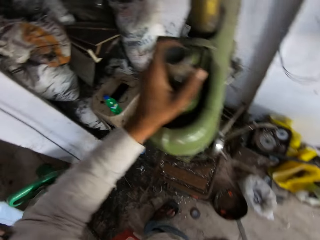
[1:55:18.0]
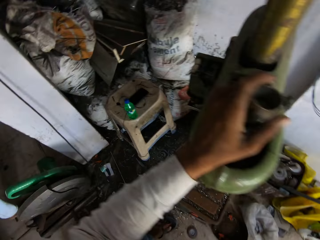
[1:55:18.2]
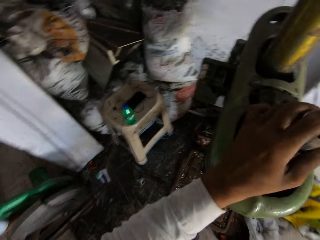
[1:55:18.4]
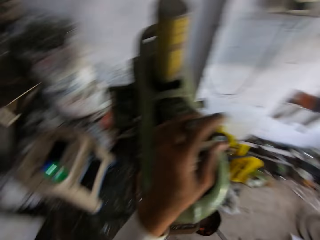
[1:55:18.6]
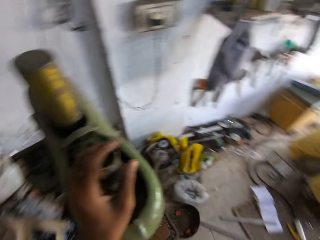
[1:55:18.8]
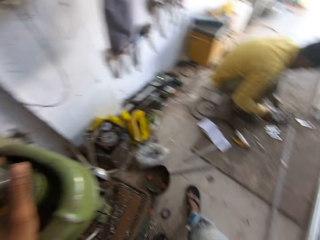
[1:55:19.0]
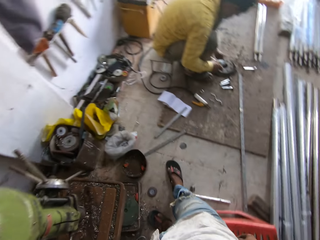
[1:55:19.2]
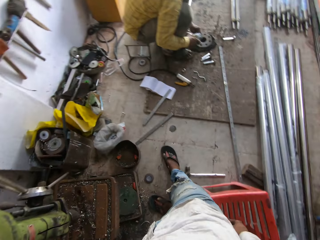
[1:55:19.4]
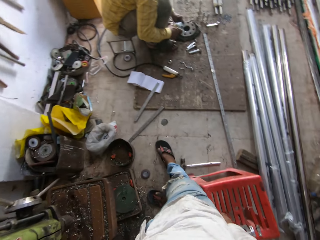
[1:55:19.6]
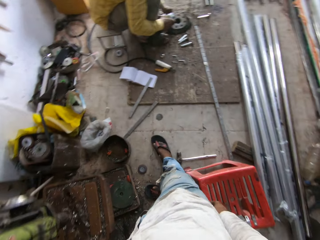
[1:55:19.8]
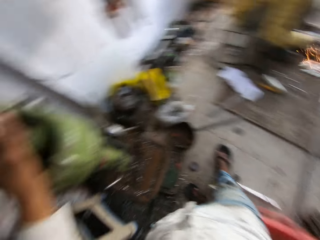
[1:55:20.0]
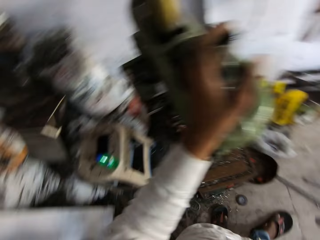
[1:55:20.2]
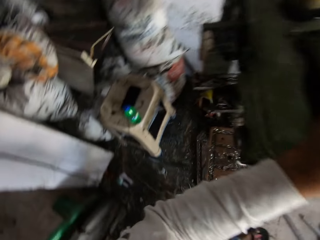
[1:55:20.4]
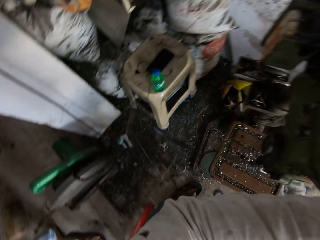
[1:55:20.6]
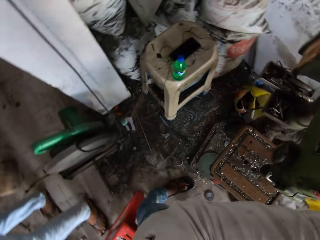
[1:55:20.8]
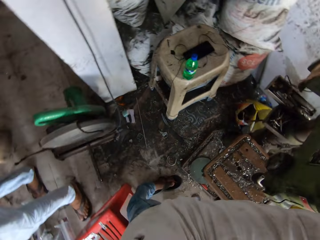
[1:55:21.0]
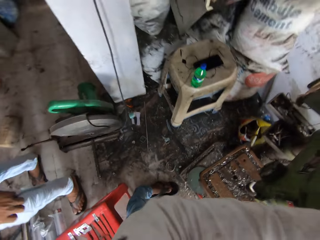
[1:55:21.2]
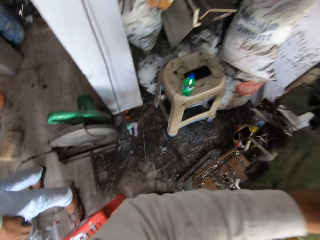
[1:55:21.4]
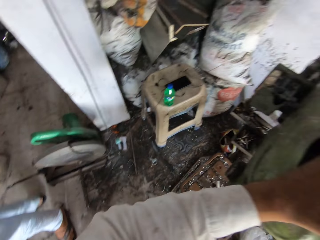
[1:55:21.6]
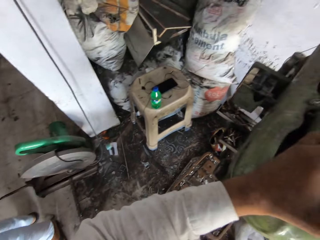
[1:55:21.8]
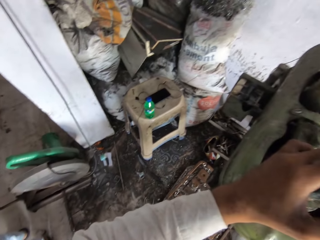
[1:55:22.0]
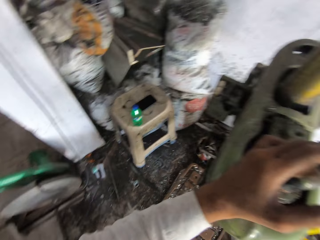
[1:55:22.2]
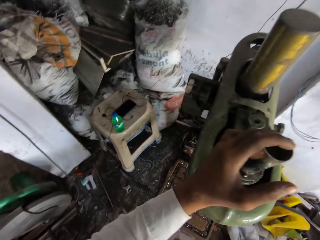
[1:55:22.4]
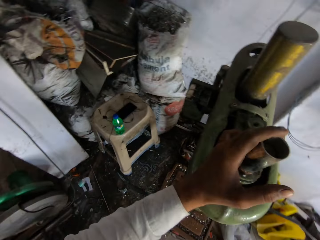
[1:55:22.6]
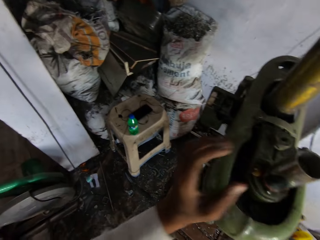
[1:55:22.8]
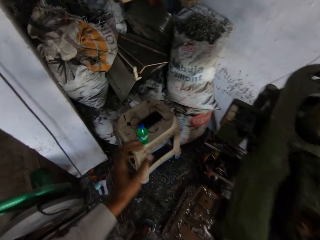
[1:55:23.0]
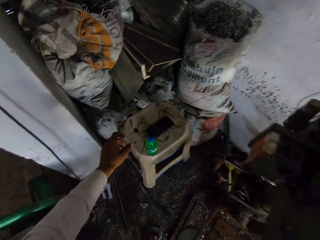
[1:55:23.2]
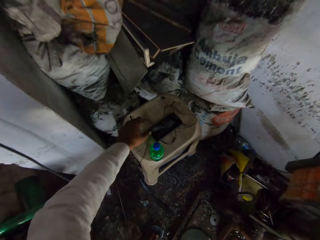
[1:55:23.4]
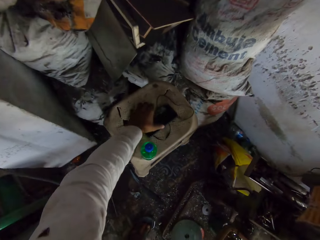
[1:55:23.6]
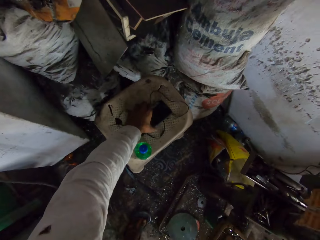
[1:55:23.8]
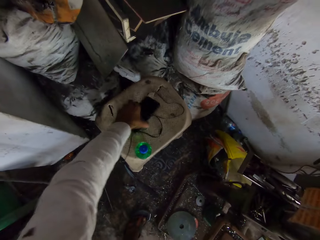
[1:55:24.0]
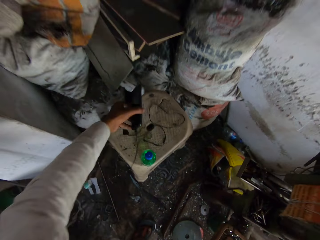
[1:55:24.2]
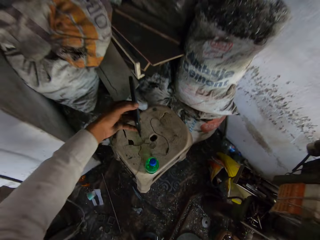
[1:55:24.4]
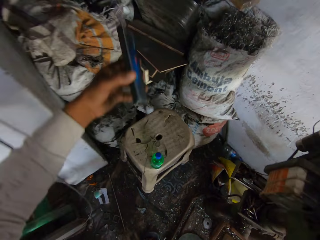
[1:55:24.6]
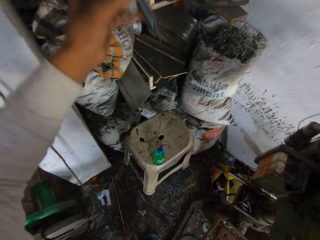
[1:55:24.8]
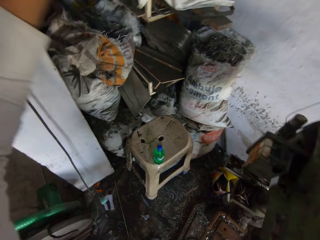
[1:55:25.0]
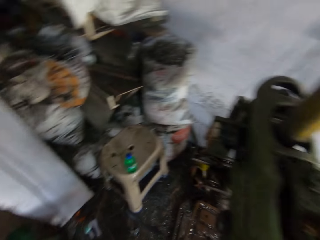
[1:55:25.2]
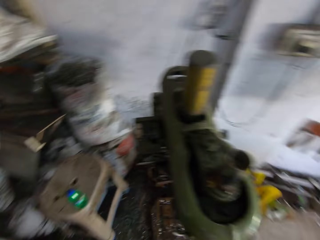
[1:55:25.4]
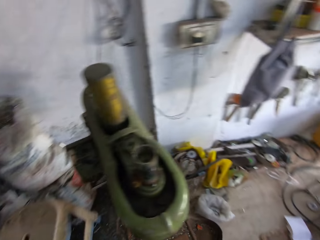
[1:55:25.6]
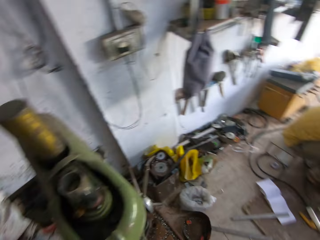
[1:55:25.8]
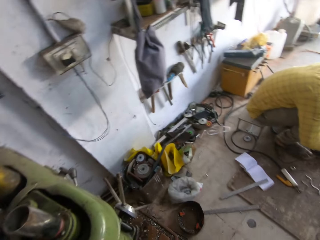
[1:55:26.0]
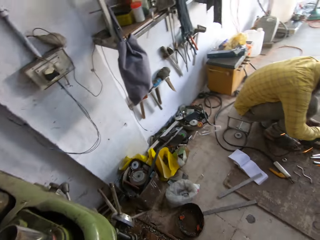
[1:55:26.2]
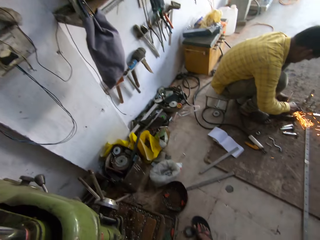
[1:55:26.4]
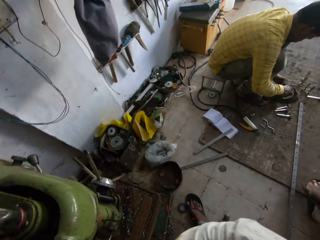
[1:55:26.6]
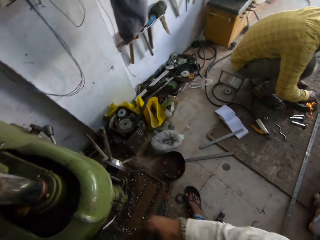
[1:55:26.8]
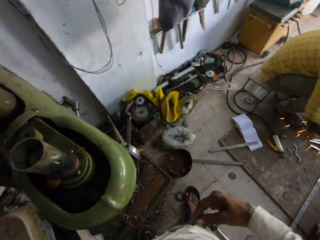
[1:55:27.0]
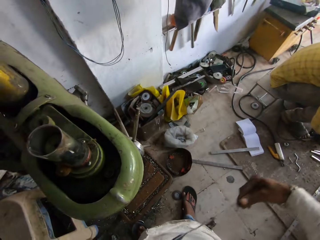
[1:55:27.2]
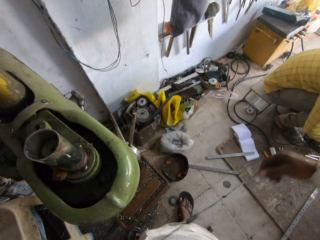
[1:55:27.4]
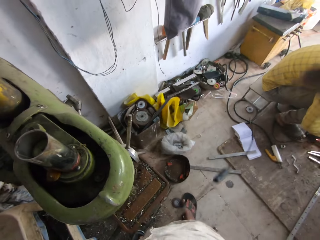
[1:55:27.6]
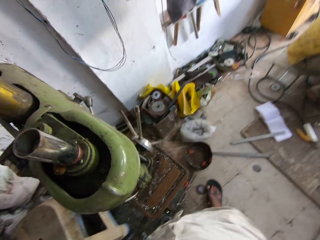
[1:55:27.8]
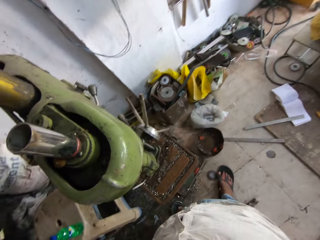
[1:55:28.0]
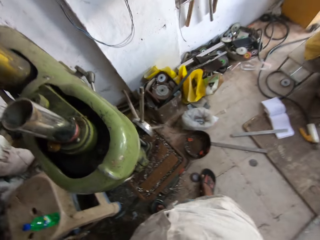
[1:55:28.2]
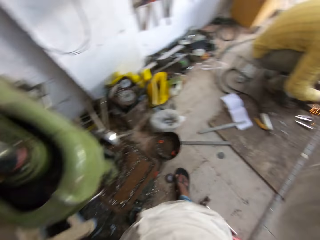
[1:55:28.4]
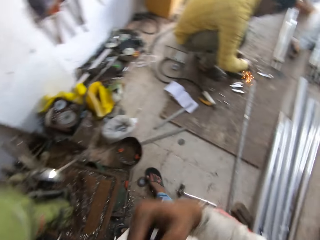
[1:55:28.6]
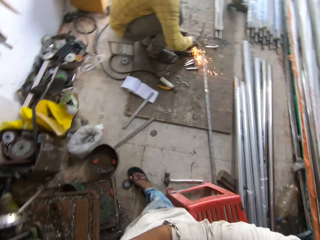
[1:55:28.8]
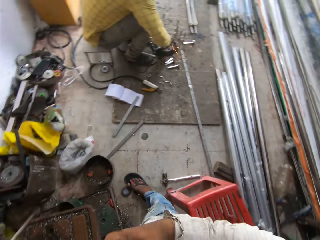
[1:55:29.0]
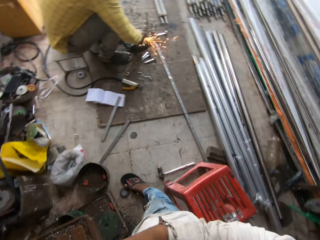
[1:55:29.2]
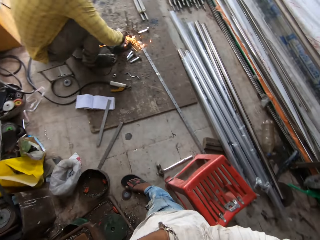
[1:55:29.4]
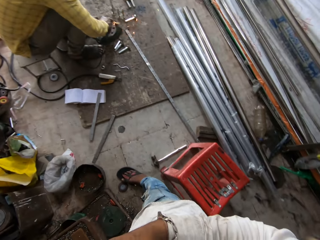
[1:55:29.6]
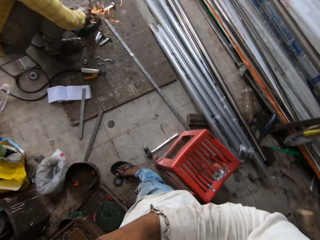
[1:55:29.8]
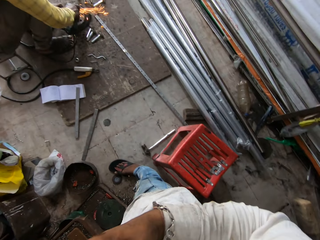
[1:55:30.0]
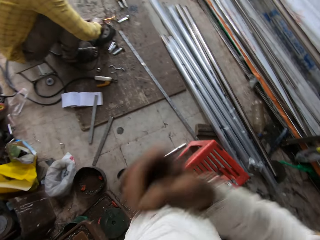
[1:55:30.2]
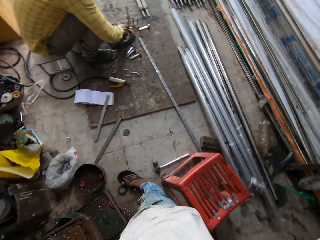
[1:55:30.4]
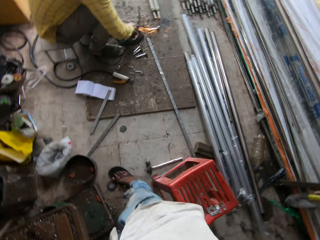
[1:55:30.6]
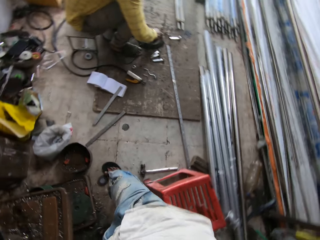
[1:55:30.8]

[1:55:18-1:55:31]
The camera wearer looks around. They take the phone from the stool. They stretch the earphones.

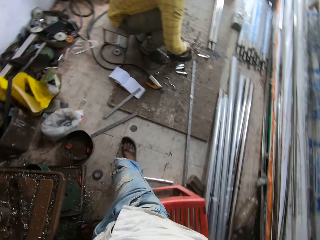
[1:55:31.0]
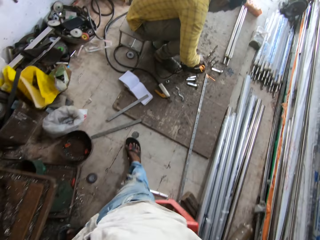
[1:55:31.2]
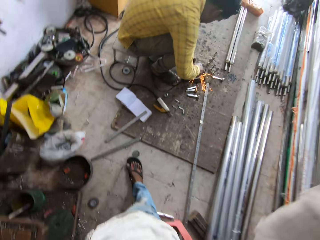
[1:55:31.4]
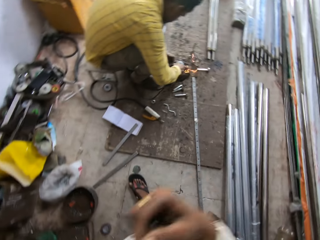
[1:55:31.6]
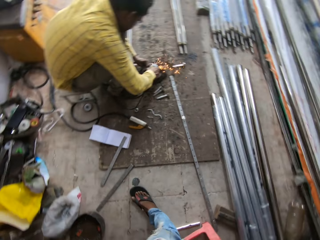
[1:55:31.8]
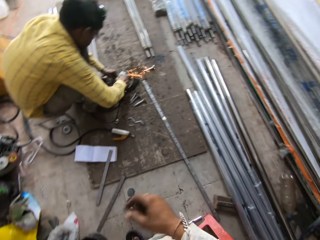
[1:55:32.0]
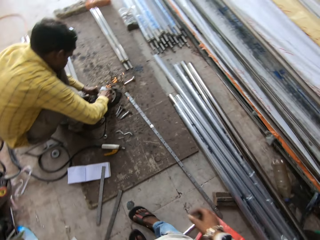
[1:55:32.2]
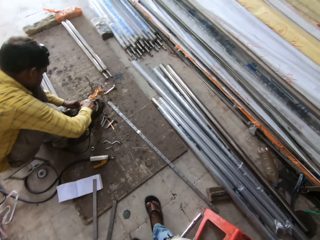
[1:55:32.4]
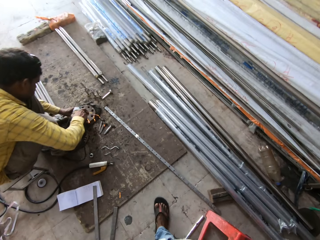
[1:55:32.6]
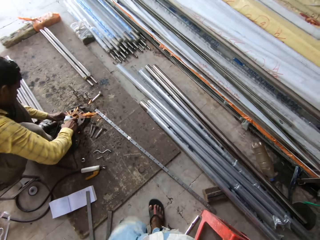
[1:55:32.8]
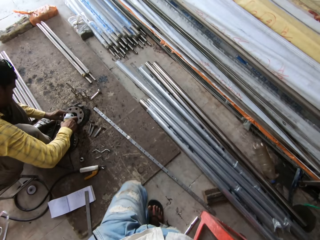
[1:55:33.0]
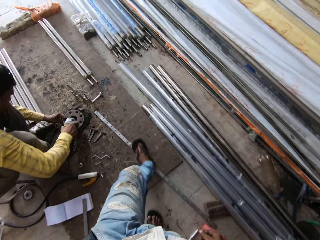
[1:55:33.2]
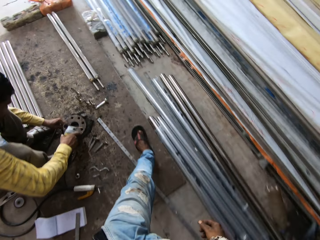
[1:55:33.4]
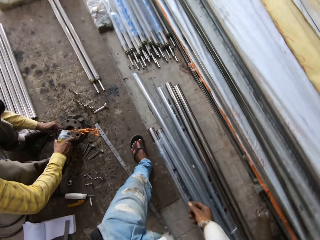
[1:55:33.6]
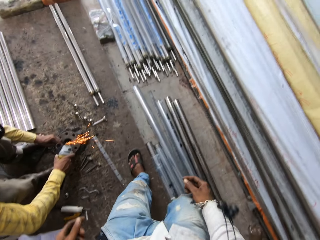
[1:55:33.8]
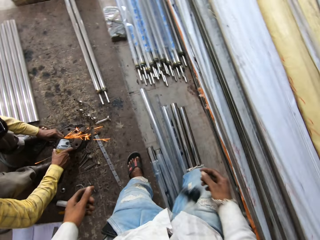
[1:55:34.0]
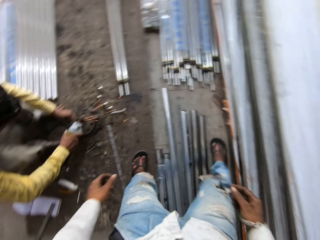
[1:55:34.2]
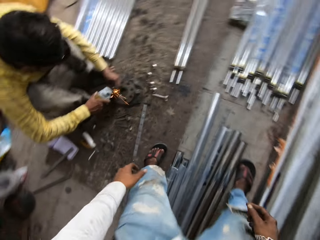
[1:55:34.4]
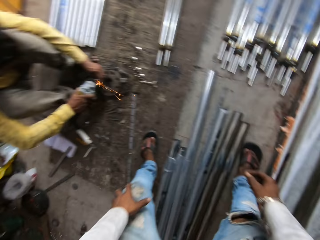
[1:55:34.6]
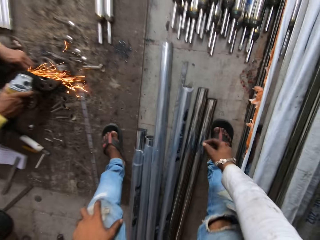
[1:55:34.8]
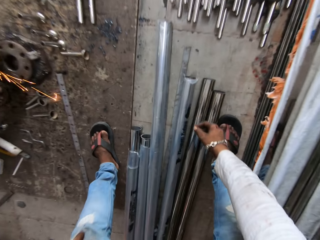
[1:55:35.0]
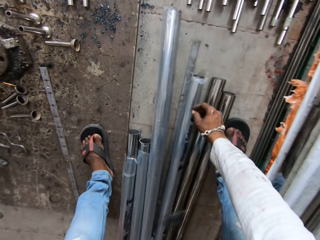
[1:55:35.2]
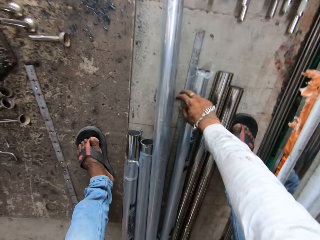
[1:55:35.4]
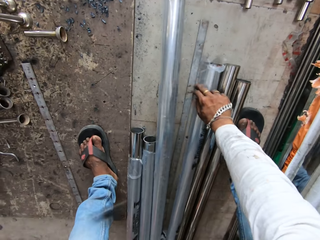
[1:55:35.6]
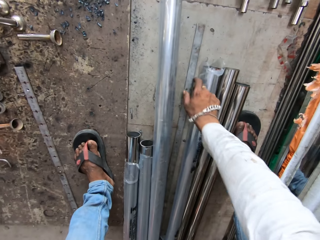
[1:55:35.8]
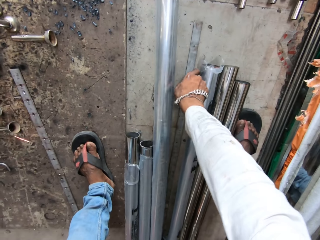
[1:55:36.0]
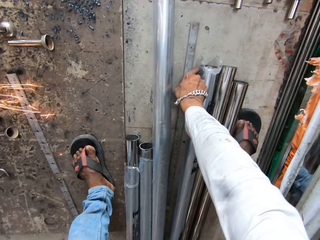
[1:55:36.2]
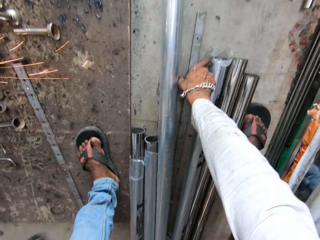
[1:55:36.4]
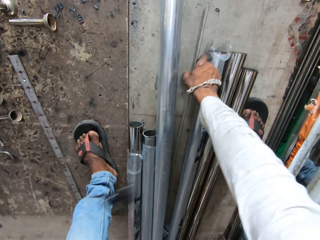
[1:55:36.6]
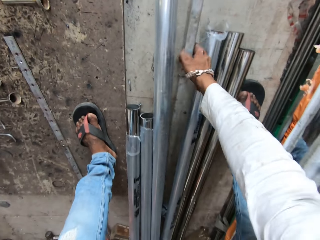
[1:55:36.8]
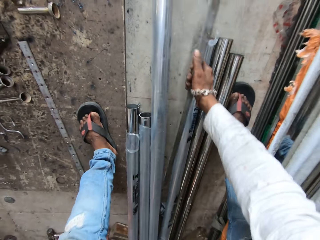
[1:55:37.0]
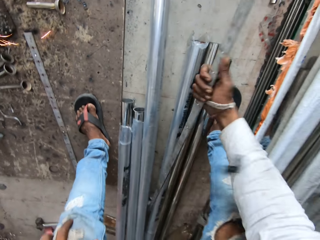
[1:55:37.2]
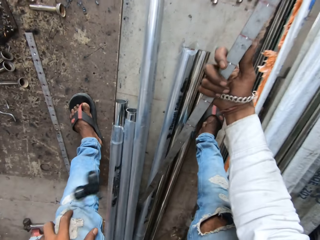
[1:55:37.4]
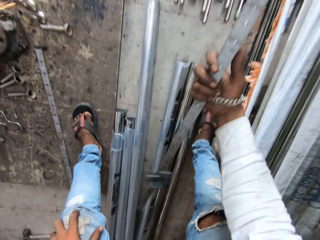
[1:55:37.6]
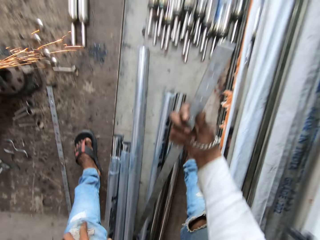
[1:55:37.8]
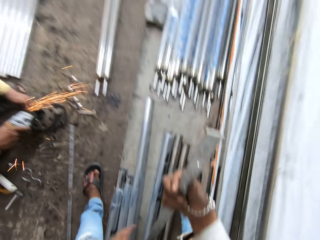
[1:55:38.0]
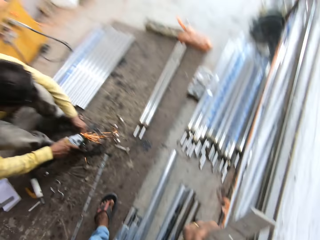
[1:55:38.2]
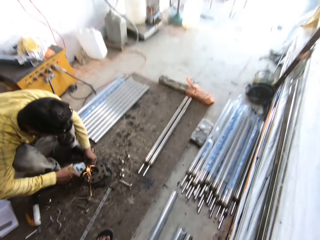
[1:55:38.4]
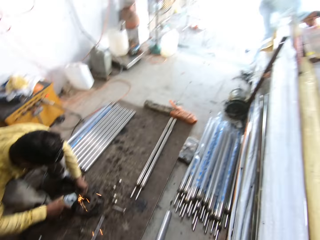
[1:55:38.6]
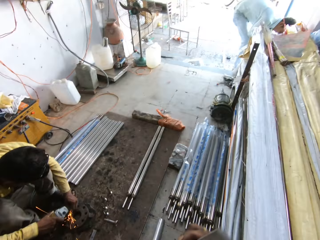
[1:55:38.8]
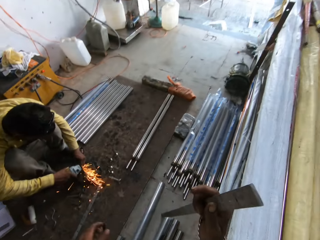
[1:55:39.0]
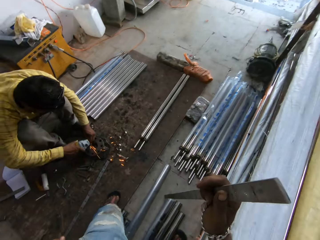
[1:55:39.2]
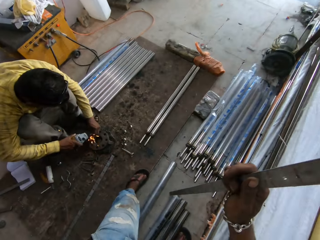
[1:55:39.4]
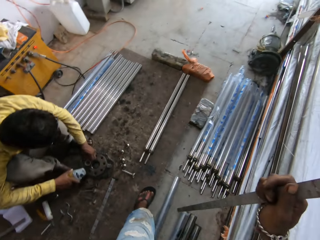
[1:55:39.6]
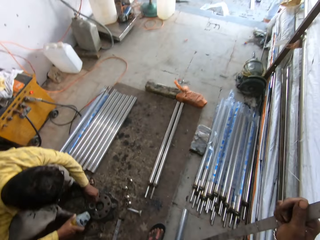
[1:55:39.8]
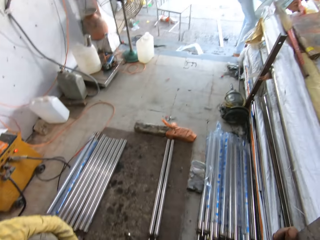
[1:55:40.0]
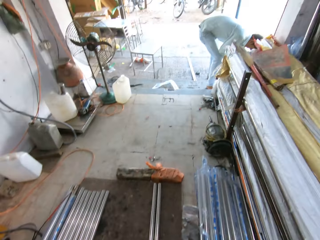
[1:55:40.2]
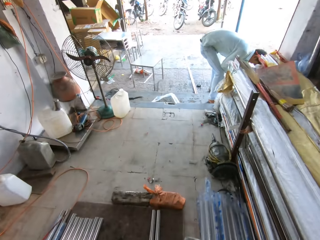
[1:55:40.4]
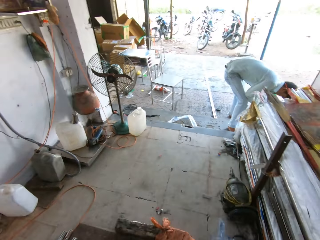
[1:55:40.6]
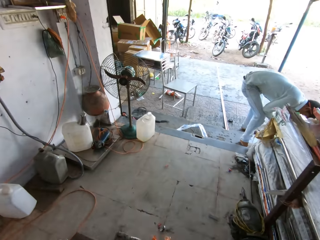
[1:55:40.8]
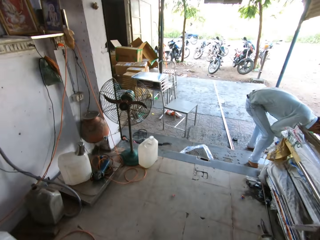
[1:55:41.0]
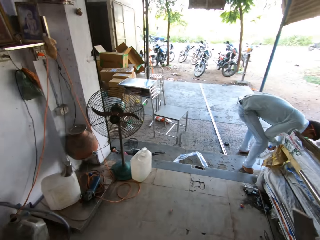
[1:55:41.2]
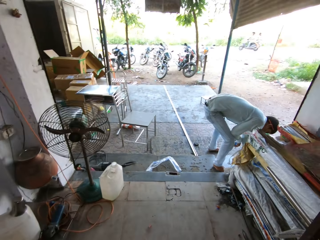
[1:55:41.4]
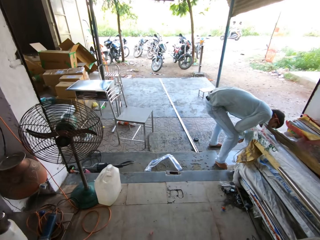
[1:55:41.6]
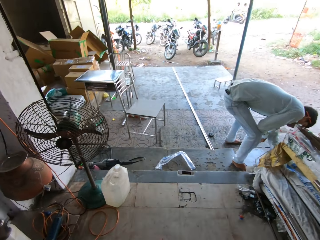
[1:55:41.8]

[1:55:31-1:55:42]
The camera wearer walks around. They pick up the metal from the floor. They walk out of the workshop.
